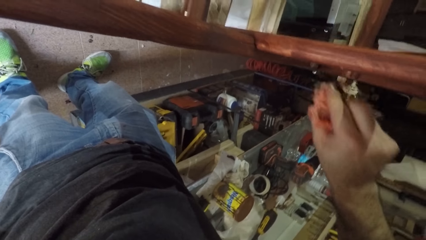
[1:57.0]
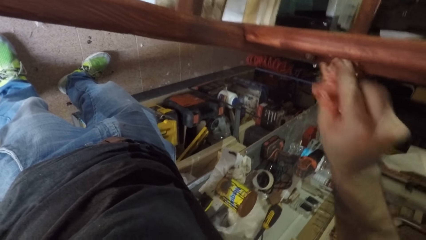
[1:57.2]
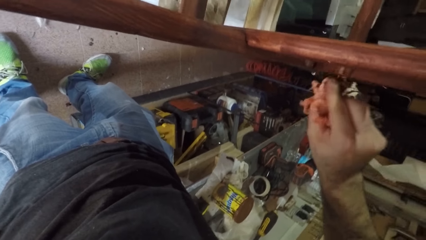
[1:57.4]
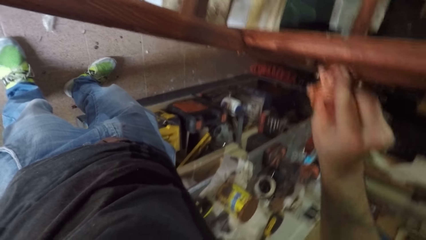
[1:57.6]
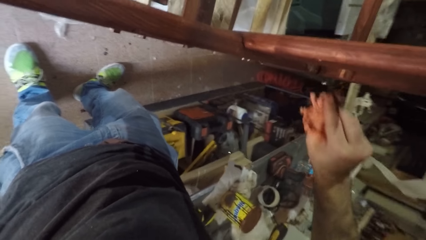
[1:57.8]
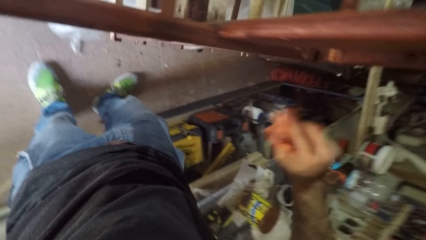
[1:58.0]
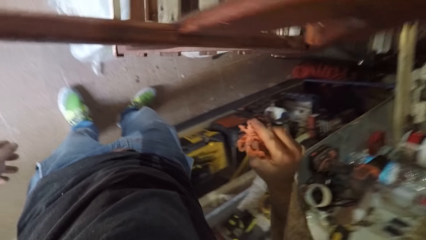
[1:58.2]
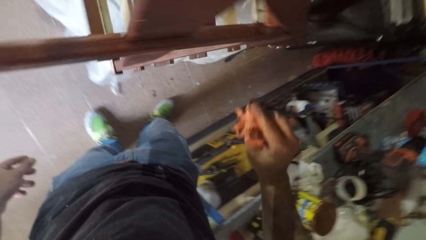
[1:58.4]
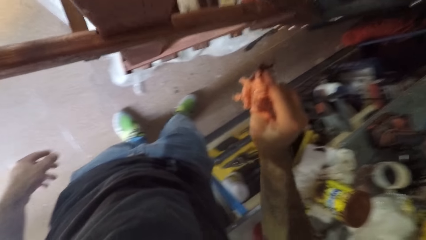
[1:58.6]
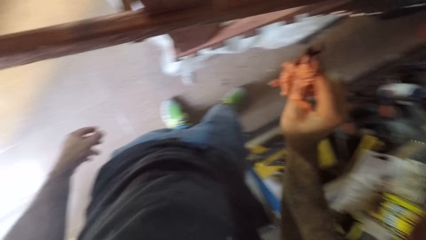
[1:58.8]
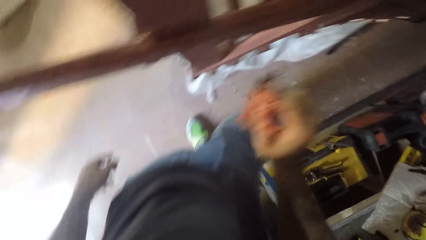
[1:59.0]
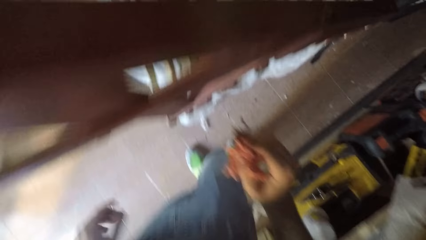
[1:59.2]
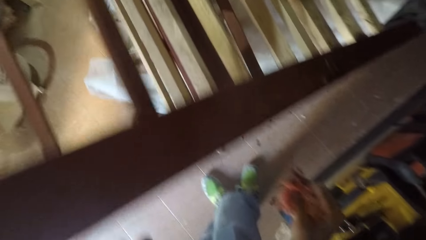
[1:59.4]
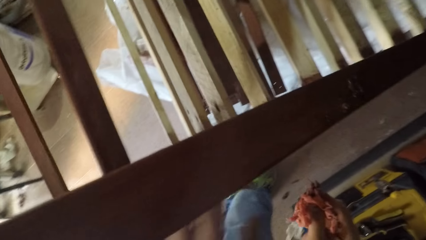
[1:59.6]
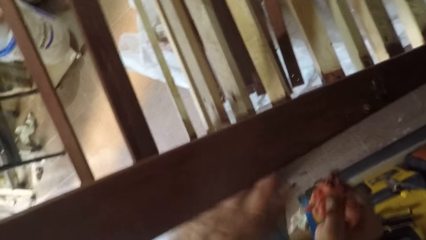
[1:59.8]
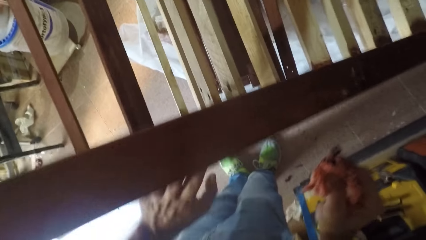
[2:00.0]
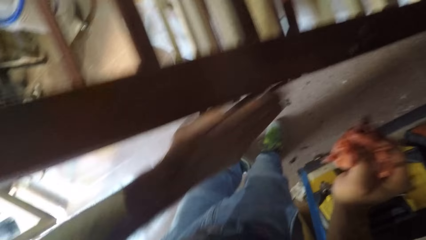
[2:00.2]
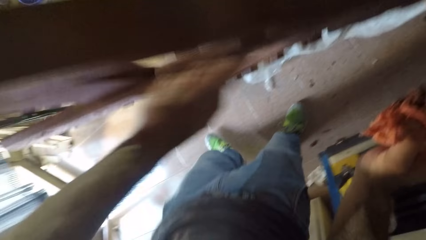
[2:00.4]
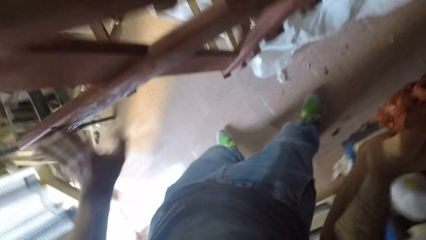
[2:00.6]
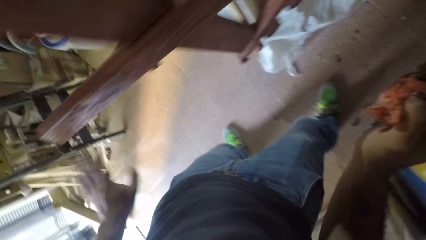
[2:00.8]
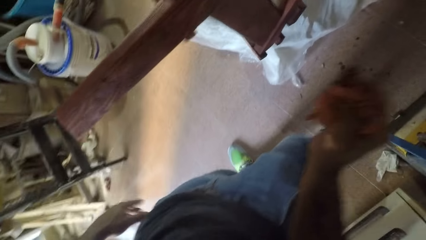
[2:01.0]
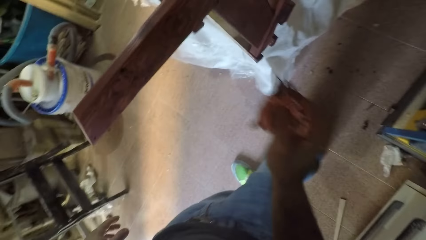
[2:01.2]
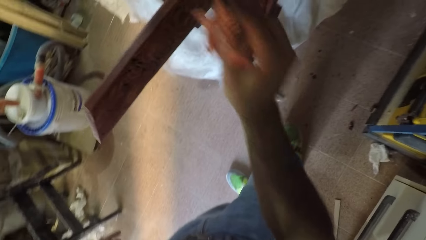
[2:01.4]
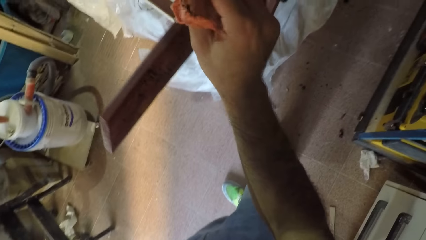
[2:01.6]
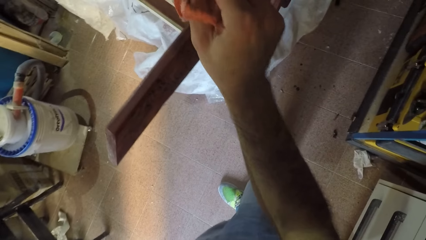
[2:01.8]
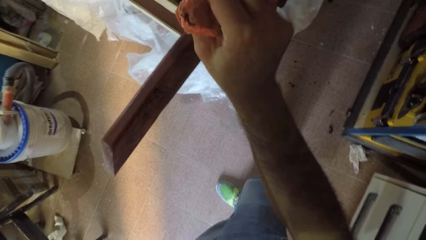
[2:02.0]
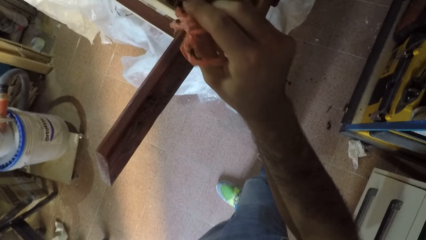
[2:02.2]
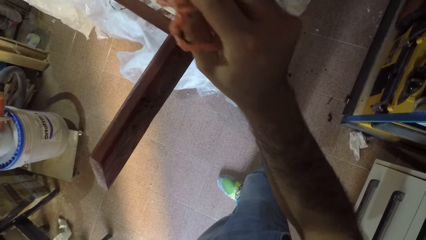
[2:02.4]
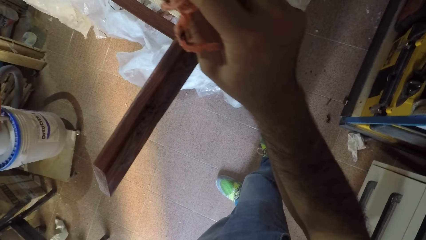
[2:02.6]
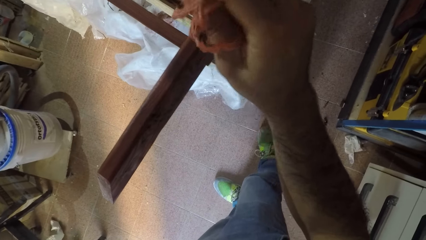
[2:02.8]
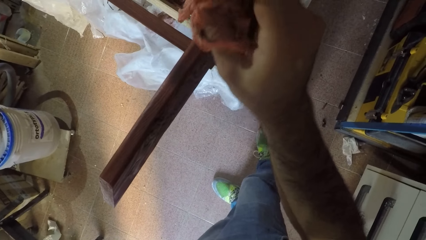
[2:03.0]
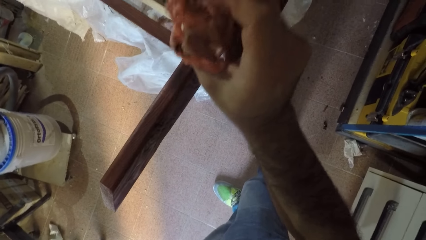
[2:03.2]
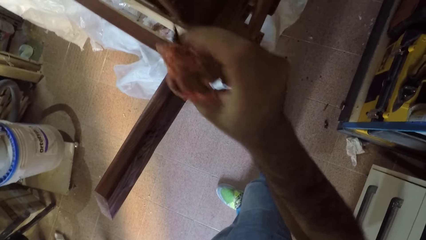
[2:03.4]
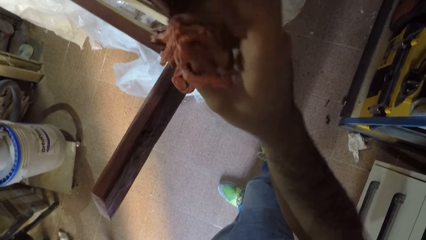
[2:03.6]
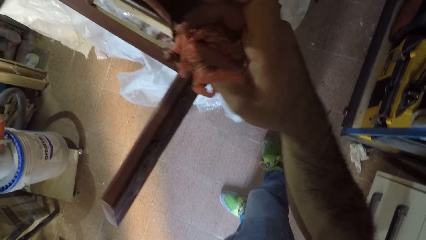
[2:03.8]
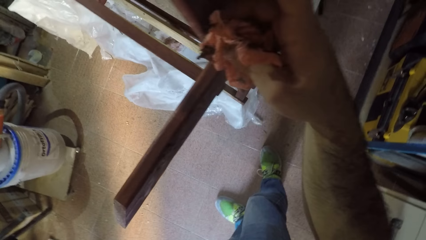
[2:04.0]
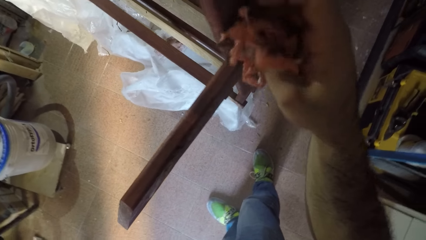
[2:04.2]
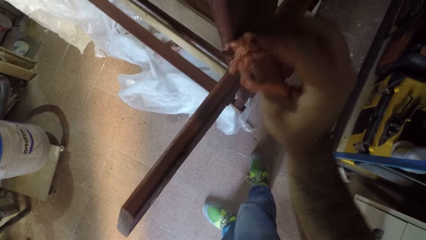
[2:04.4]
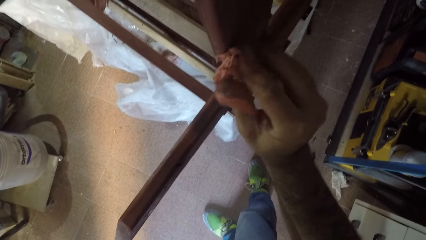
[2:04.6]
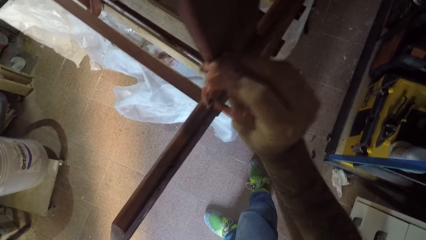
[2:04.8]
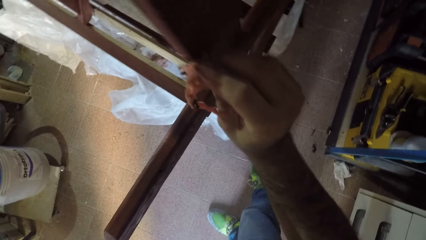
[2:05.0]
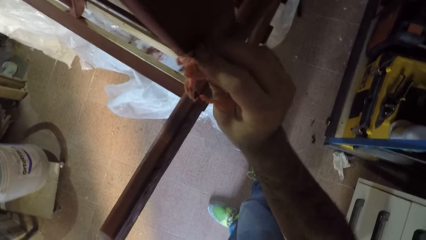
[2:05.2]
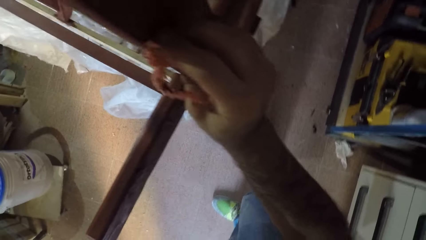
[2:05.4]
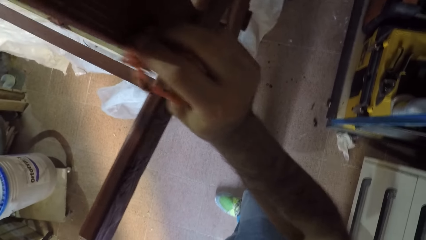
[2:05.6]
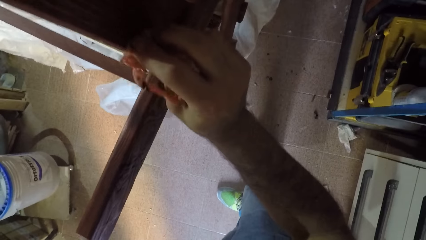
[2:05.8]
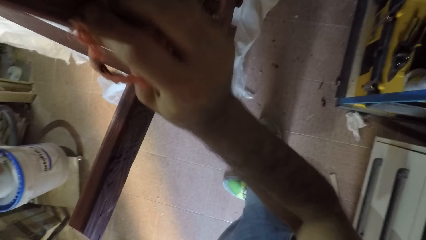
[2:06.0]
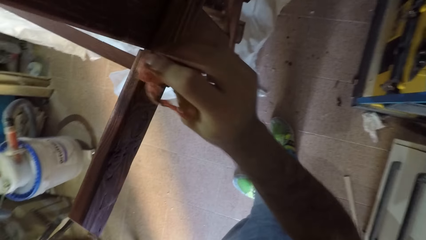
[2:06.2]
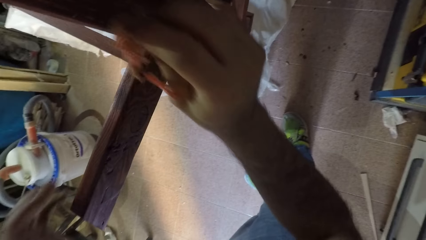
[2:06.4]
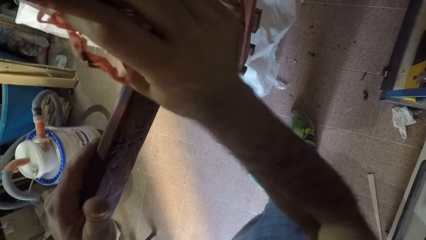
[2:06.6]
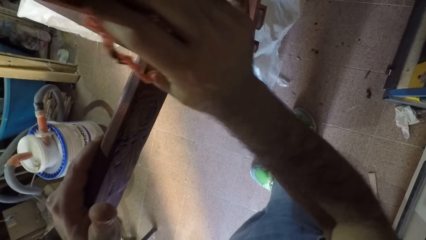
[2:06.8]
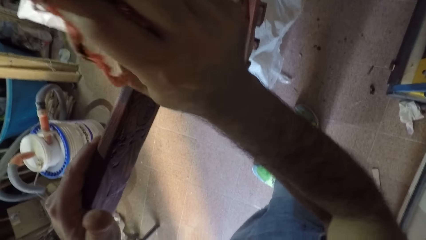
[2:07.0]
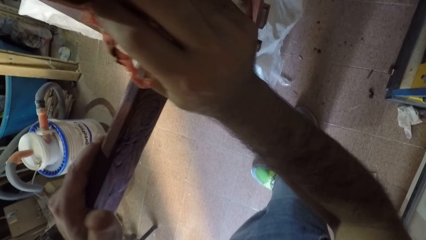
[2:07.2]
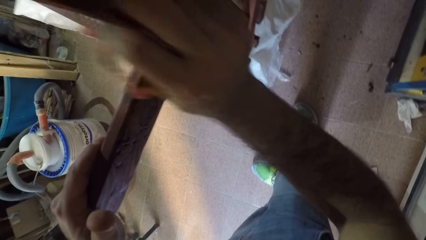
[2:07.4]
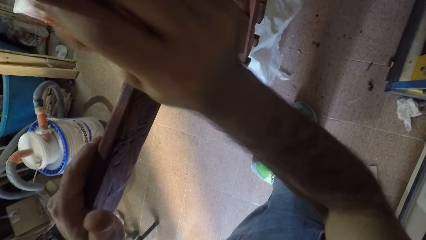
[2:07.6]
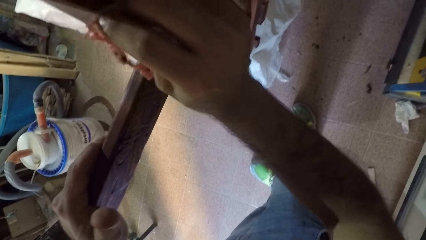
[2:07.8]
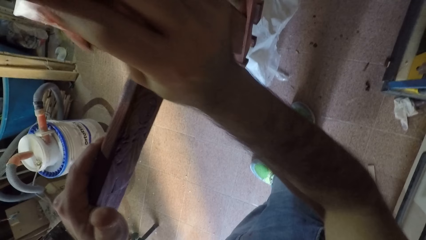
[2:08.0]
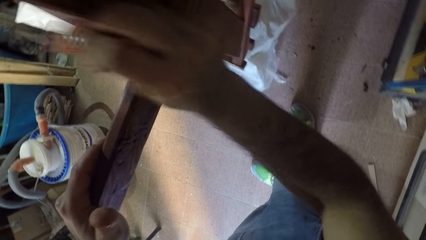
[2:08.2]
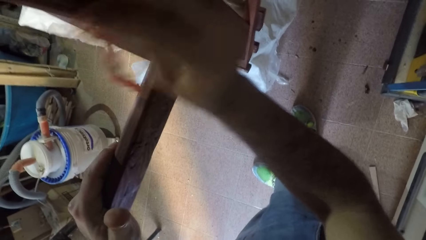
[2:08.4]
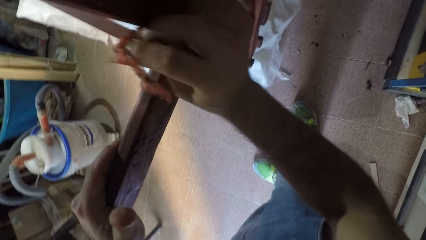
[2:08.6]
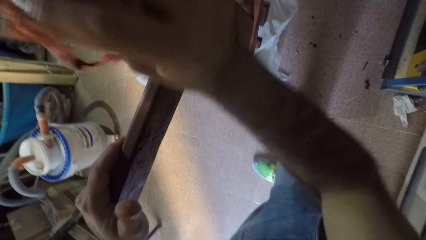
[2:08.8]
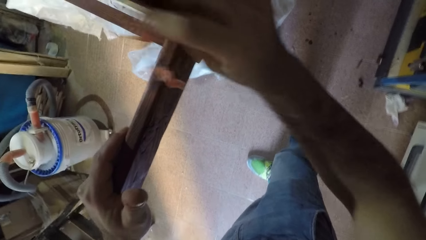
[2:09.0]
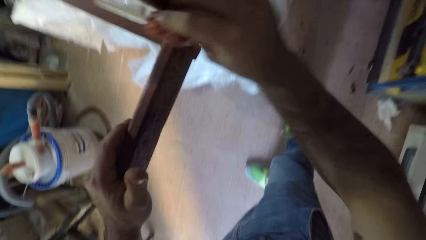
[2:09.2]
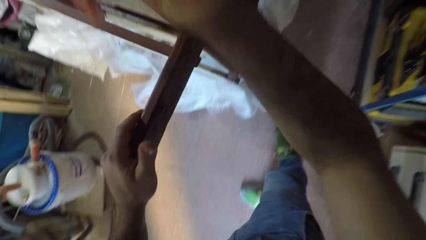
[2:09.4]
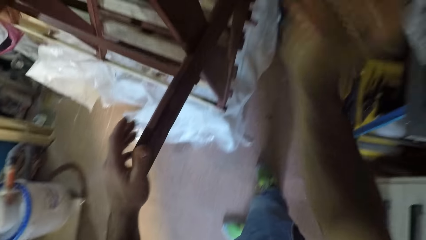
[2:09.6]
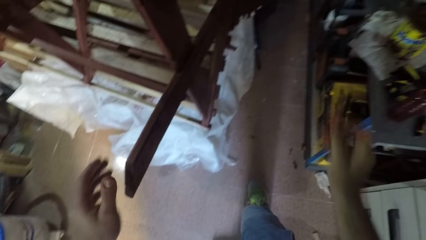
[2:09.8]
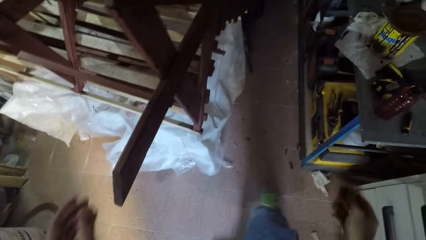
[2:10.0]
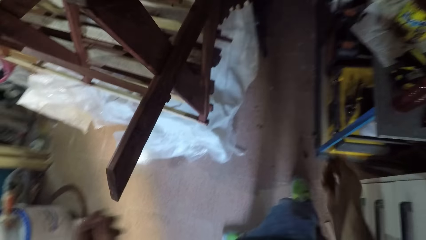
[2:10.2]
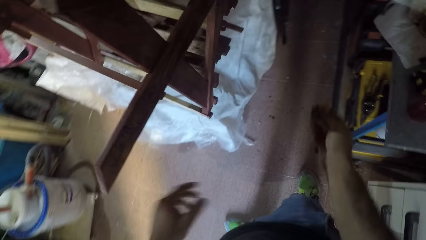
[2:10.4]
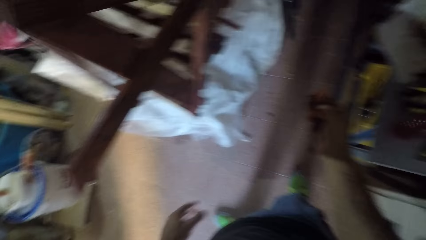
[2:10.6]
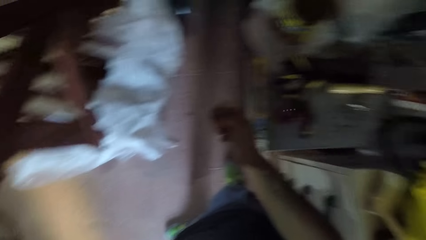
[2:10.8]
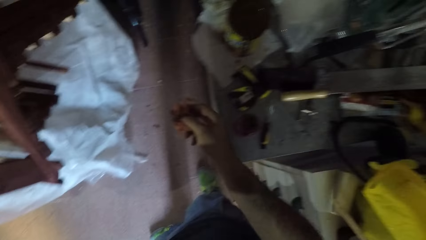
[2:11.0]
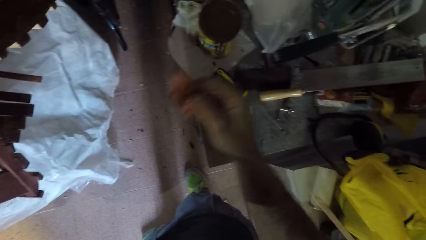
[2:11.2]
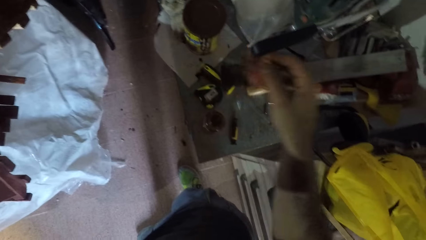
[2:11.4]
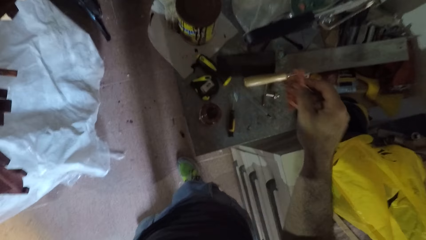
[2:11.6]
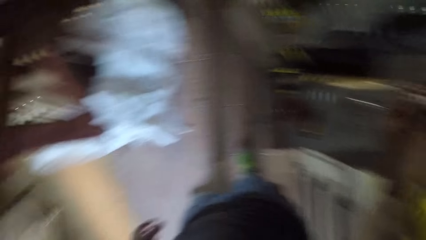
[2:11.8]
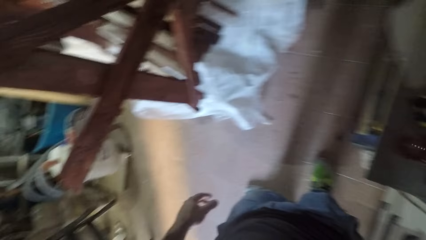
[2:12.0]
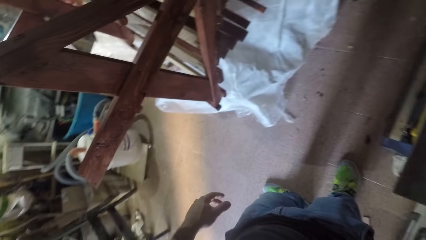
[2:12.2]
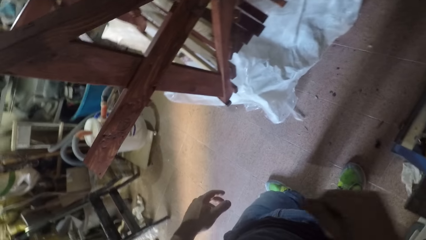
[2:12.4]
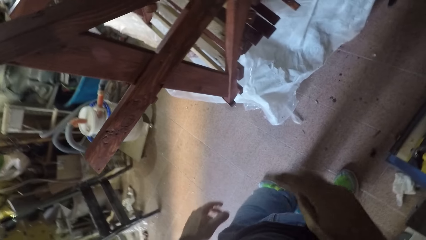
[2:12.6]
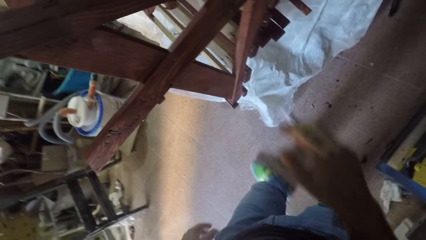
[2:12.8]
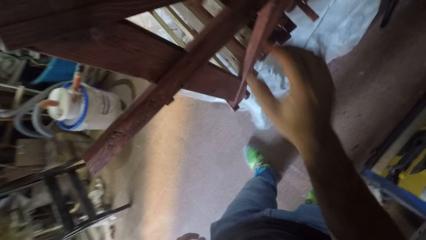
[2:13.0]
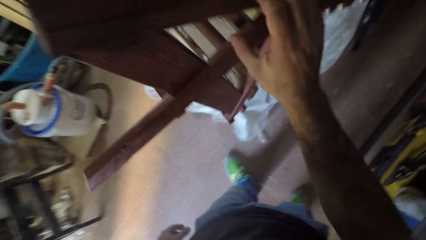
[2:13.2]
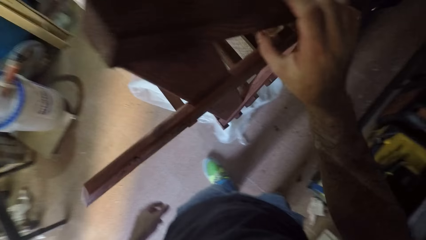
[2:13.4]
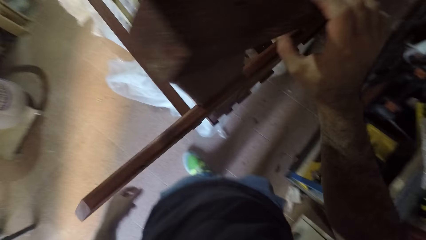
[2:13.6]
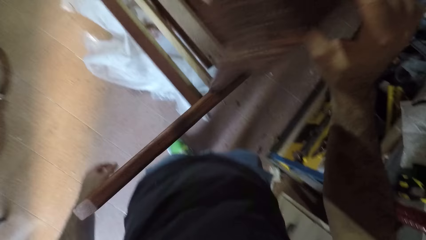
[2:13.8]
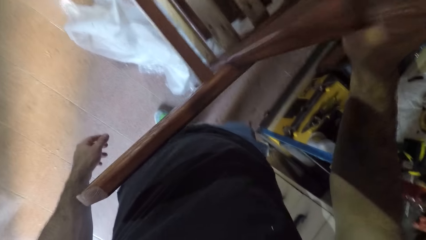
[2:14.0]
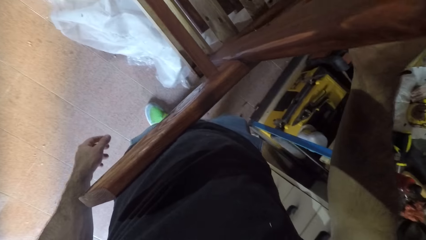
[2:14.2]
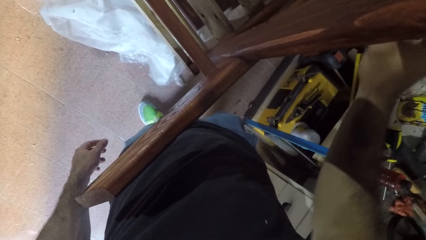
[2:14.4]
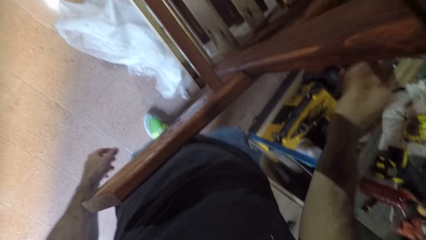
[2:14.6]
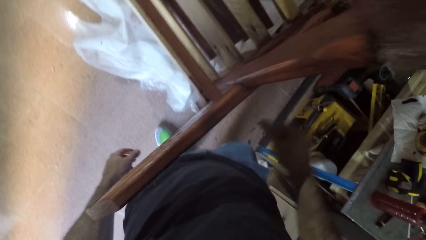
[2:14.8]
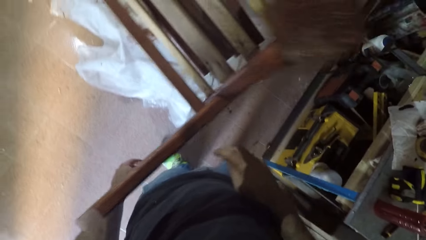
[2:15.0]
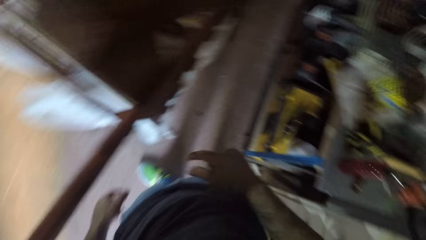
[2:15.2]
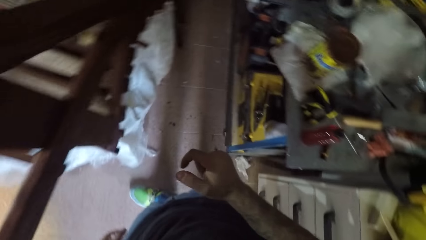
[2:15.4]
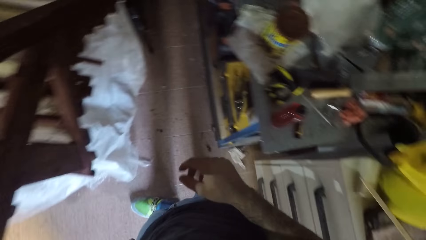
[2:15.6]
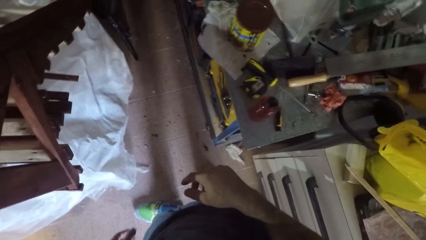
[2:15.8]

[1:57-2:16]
The camera wearer lifts something from the frame. He holds something. He rubs the frame with his hand. He places something on the frame. He rubs the frame with something. He lifts something from the frame. He drops the pieces of cloth on the table. He rubs the frame.
